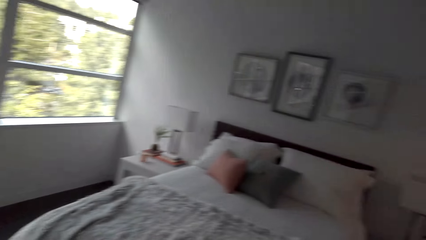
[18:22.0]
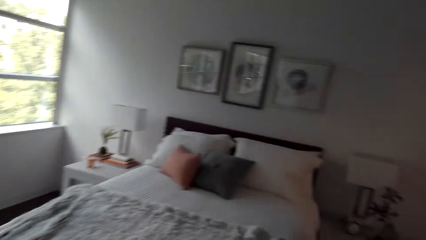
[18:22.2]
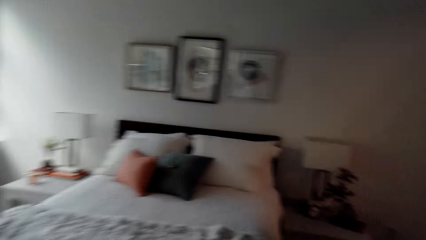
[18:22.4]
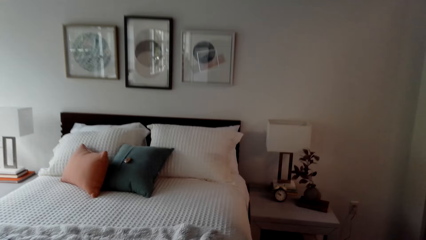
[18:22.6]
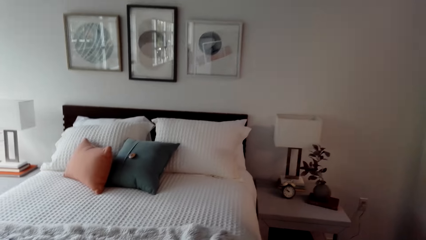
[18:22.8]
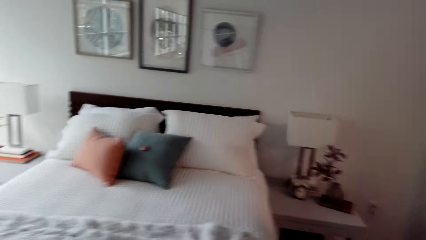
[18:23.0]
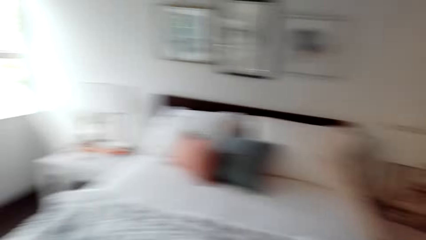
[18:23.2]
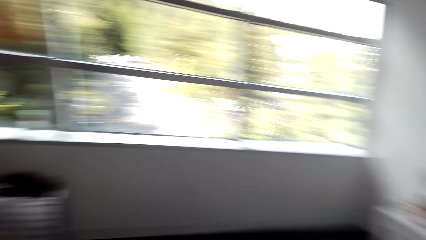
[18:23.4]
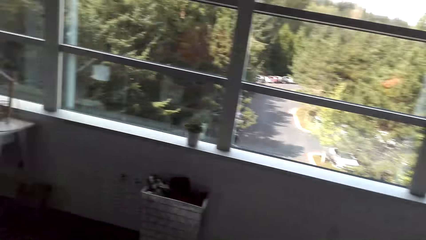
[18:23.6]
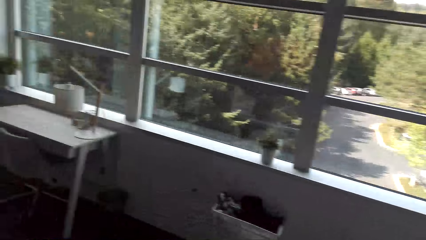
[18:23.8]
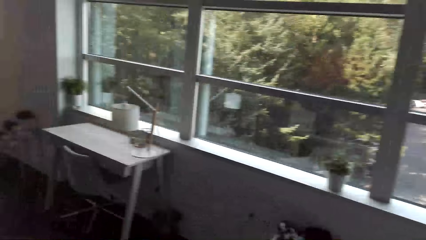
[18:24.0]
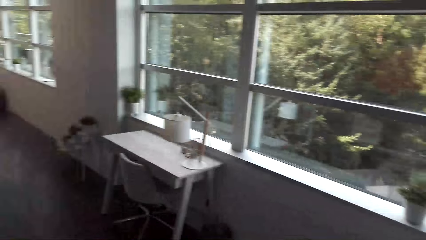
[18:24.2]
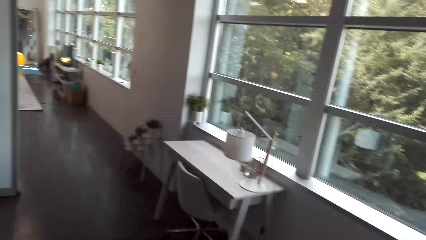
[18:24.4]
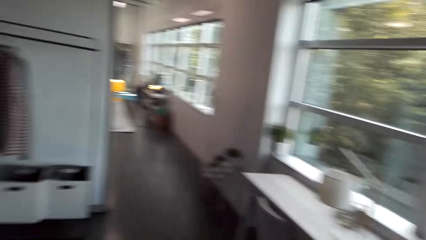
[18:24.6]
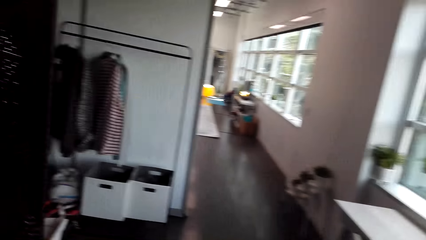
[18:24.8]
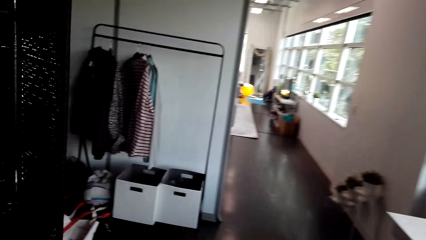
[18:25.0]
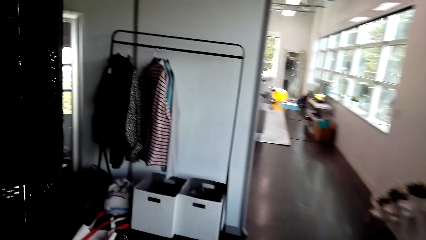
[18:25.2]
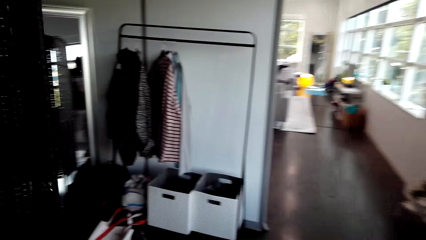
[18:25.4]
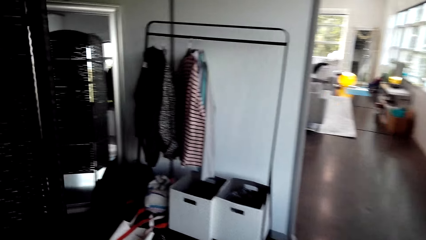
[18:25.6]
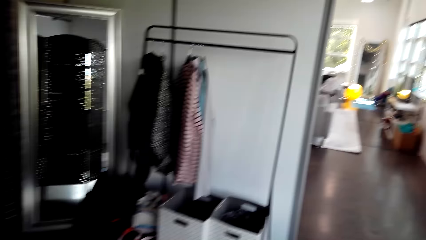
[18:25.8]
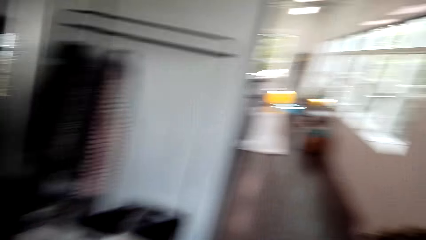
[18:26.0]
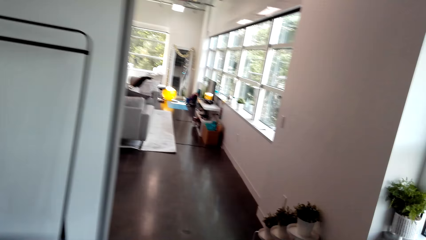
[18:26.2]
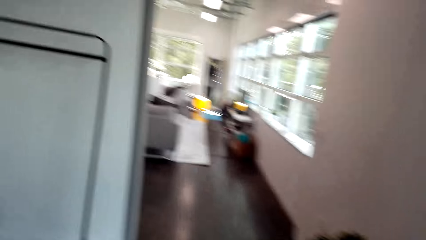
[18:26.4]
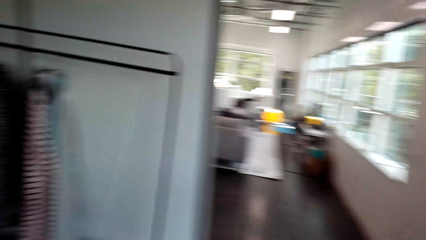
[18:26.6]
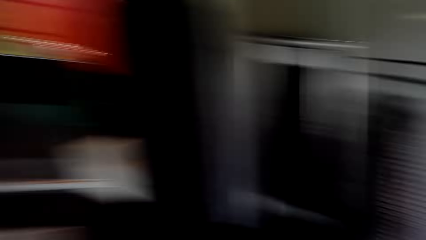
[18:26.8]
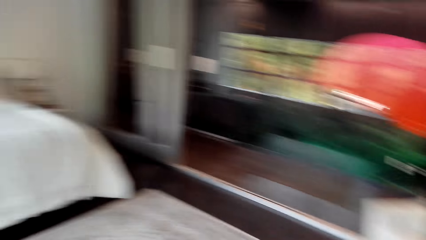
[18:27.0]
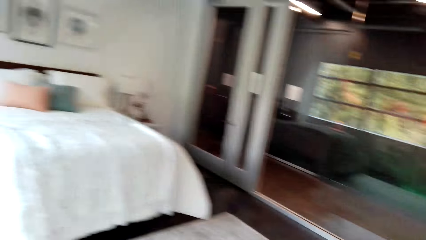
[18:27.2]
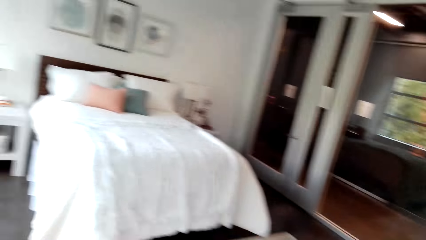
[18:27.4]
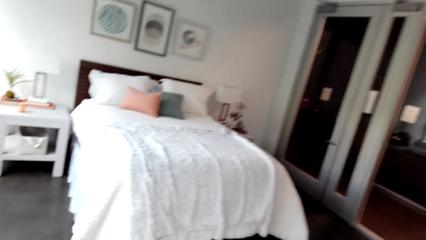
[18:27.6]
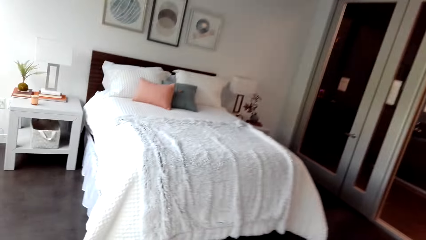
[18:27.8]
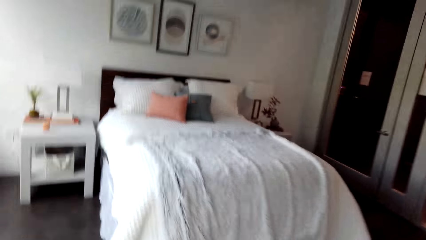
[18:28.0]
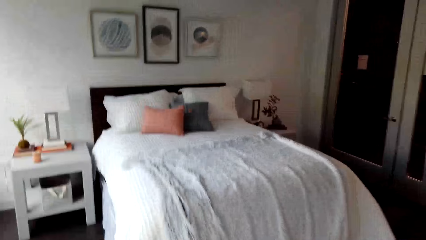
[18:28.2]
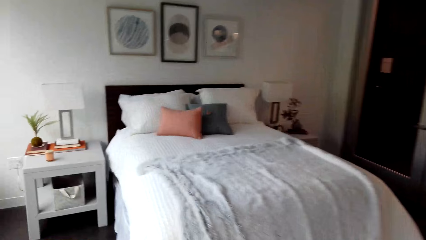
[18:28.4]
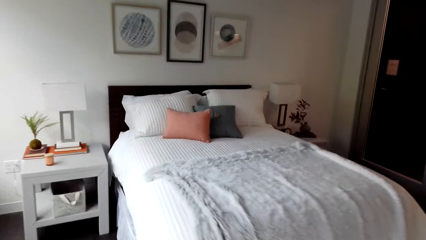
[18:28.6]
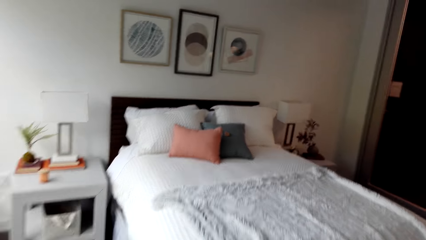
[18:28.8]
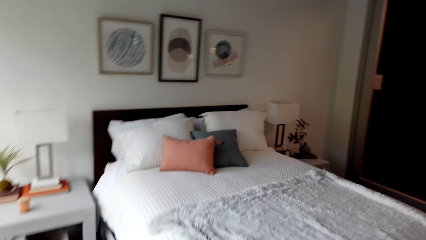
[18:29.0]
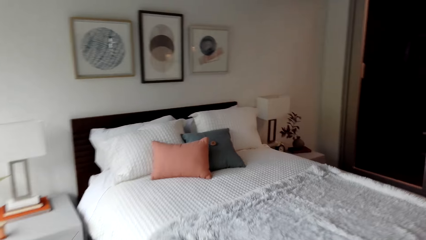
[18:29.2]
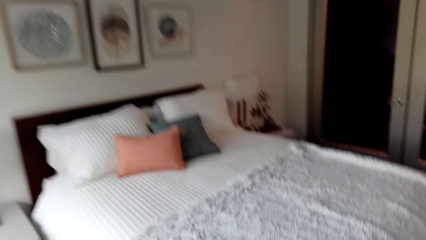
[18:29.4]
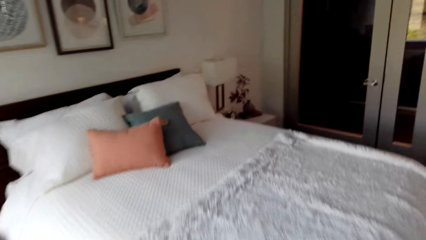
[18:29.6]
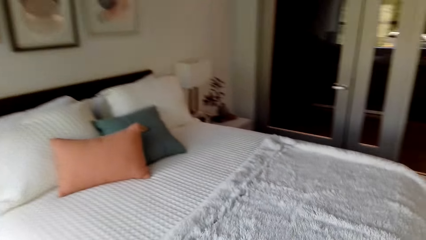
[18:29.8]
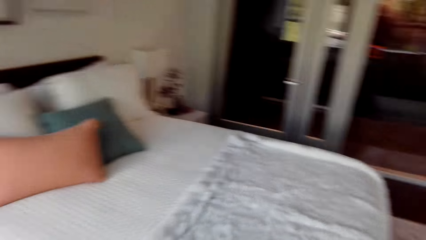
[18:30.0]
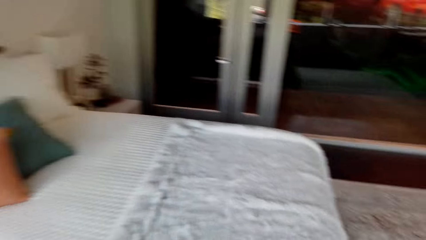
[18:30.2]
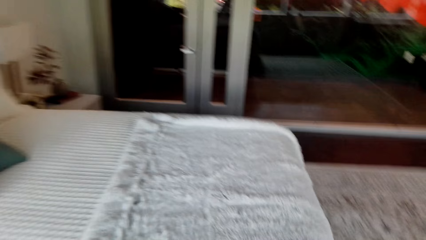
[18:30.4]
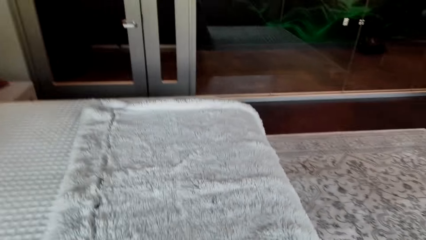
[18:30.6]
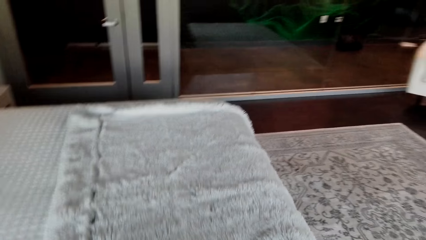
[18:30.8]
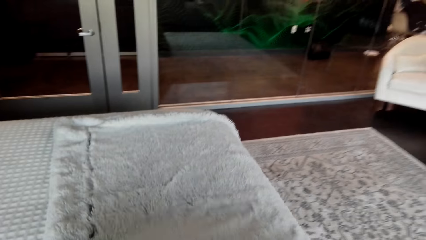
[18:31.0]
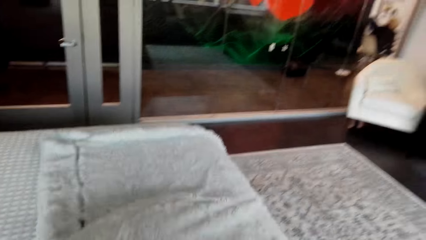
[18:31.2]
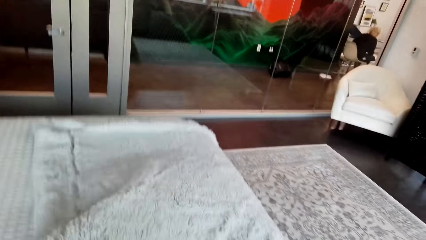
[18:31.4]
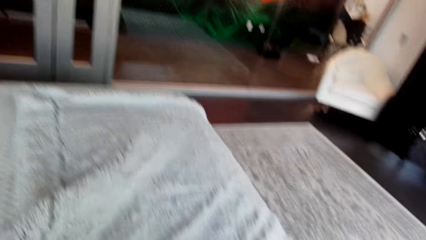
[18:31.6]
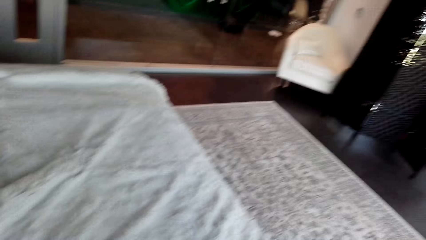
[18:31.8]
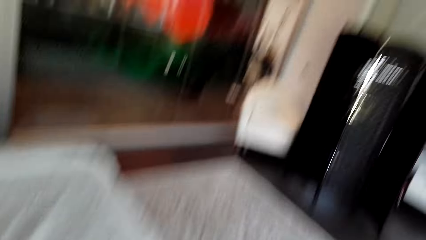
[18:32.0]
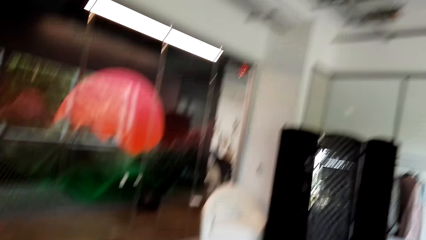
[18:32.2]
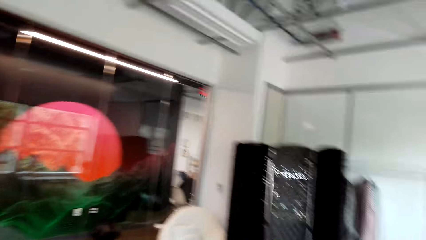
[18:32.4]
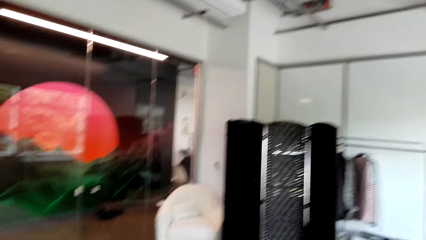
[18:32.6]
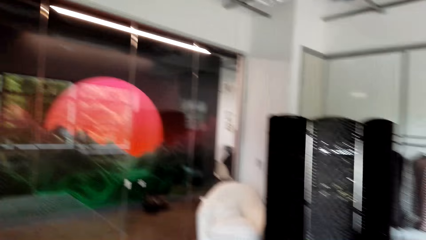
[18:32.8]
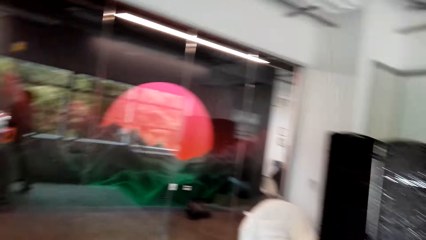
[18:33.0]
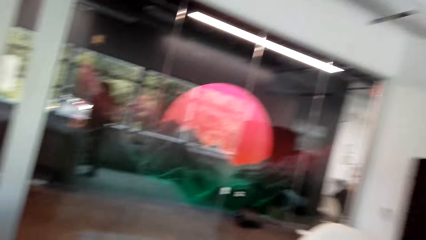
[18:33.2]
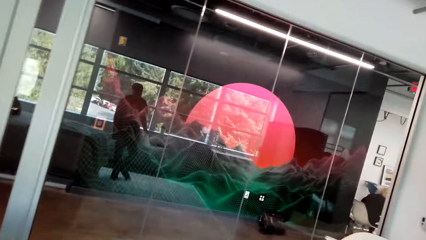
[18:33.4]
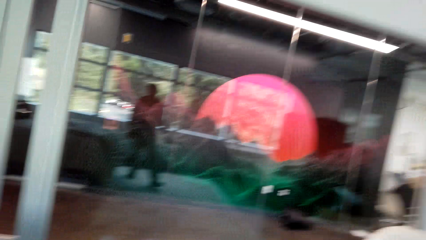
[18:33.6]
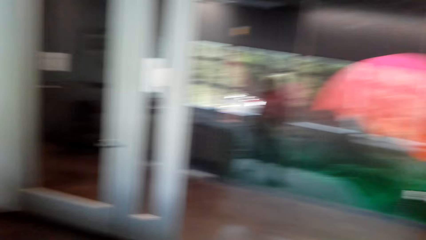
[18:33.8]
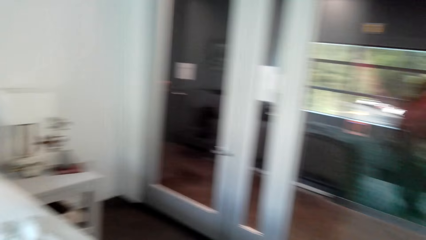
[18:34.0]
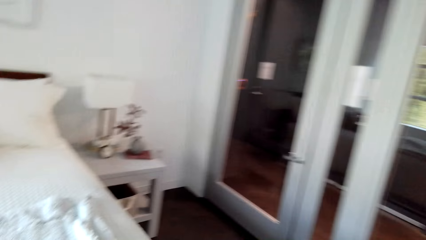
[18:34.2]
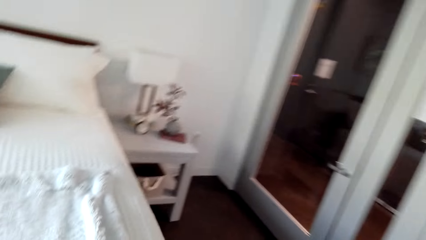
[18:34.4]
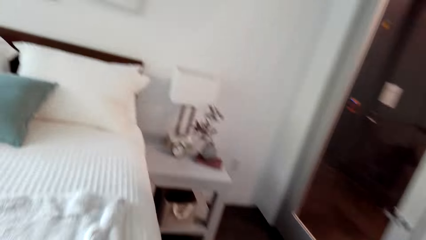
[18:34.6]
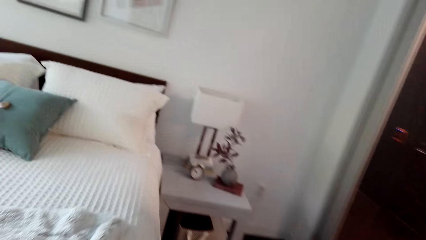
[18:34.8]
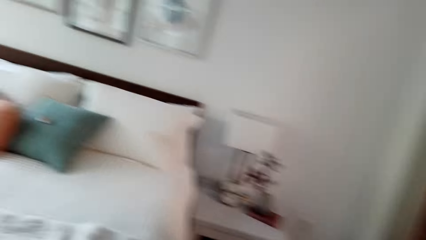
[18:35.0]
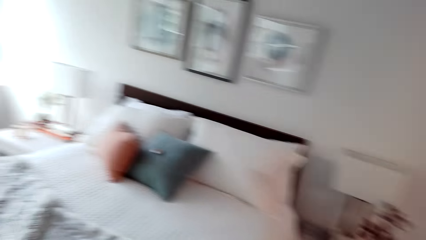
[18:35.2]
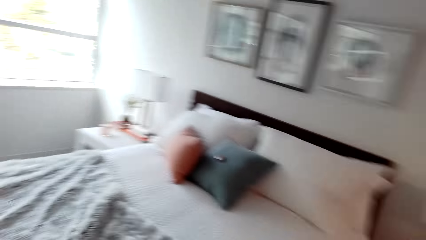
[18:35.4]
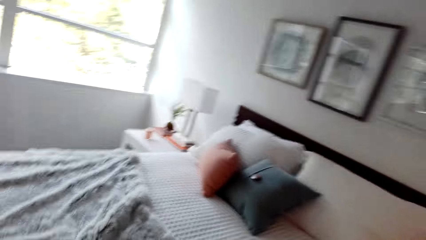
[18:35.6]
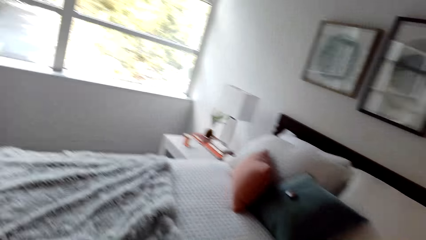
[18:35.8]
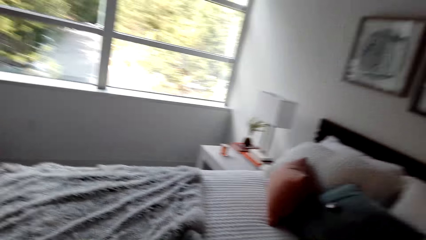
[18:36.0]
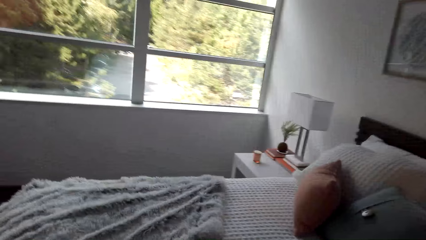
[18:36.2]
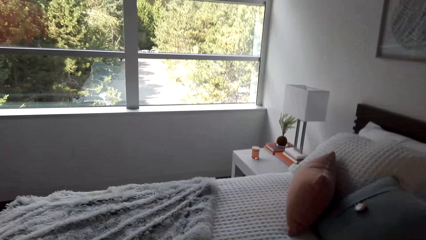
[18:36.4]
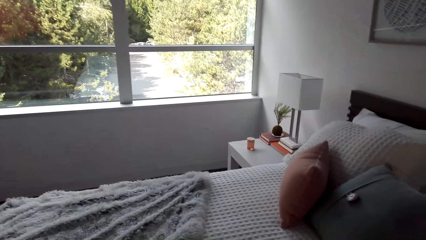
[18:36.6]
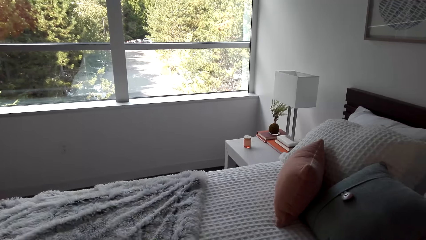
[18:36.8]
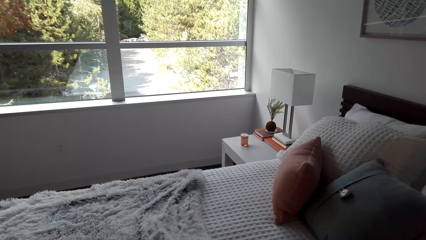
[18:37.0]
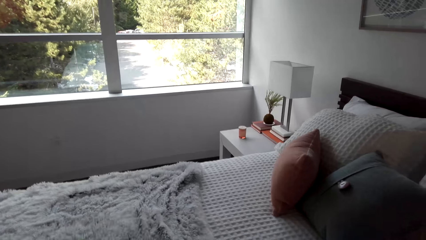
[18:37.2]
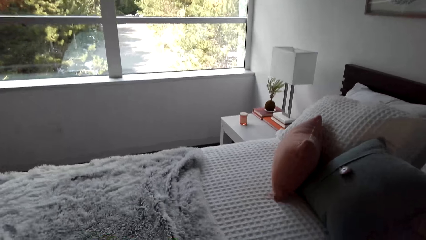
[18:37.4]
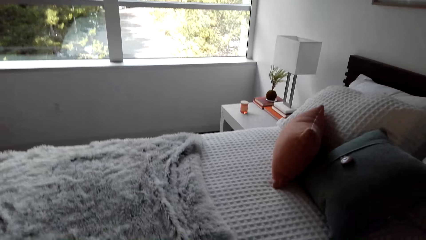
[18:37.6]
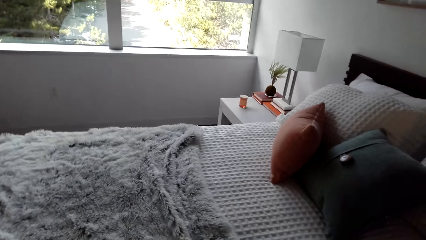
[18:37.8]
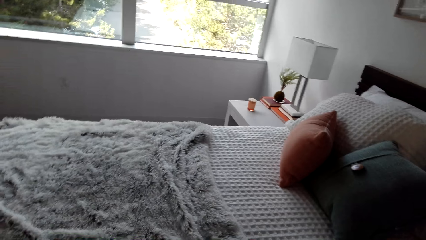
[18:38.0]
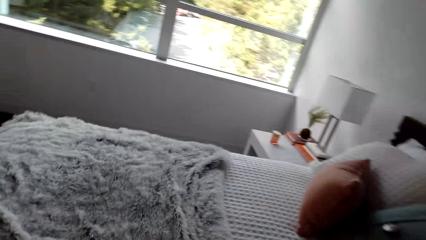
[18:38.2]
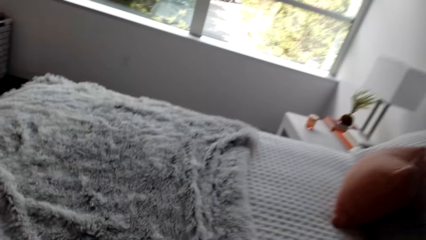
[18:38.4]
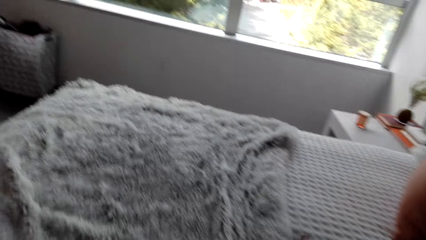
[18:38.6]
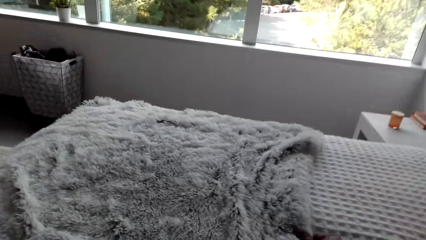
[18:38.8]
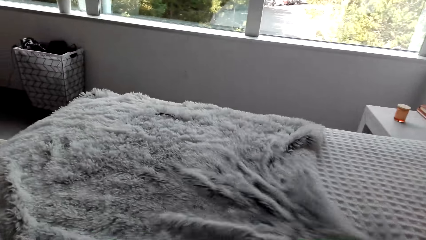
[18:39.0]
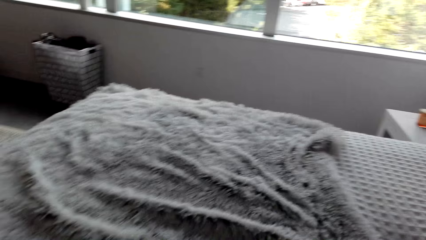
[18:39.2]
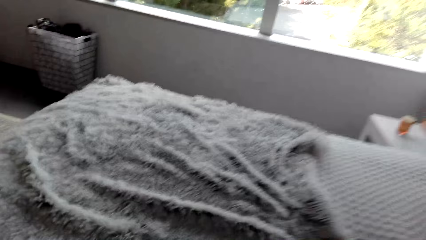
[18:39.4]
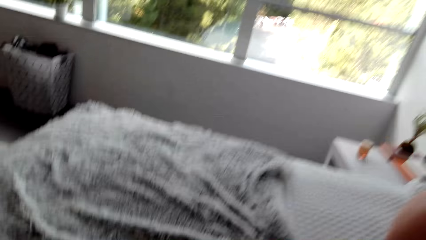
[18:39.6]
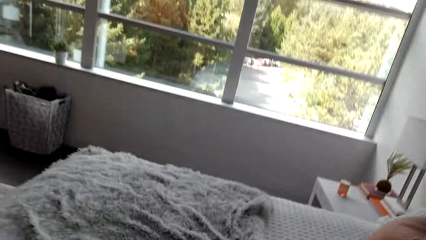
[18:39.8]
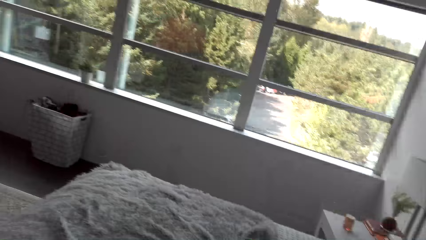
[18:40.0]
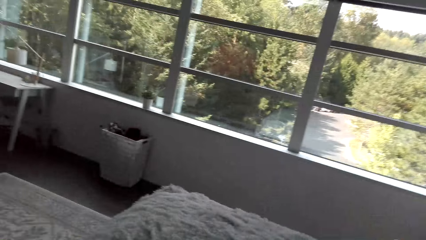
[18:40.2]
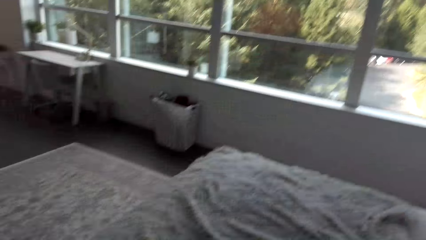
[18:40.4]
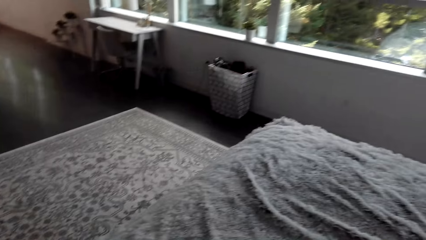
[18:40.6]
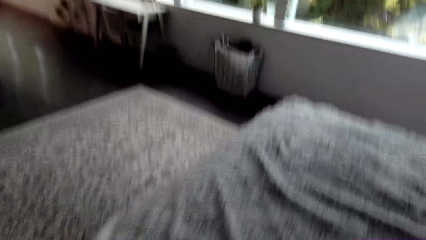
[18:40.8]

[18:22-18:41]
The camera wearer turns. They walk around. They turn. They look at the bed. They touch the blanket. They pull the blanket. They walk around. They pull the blanket. They touch the blanket.
